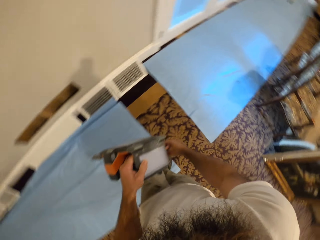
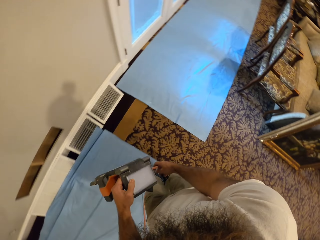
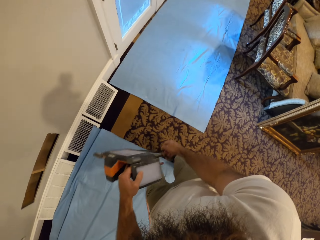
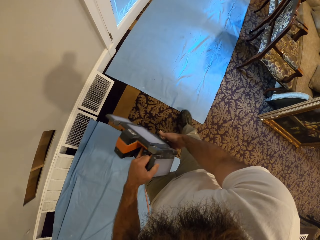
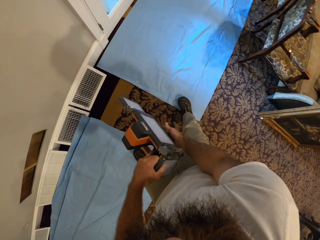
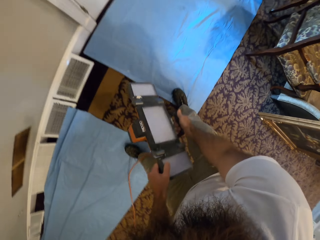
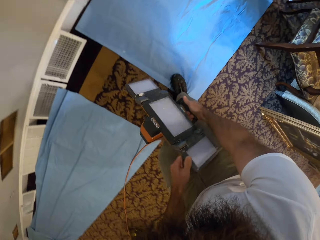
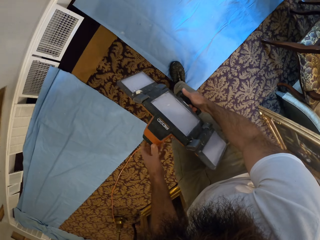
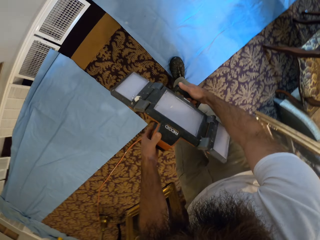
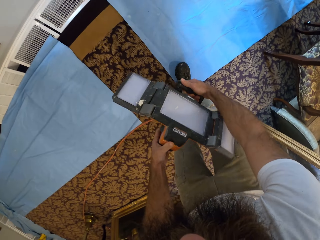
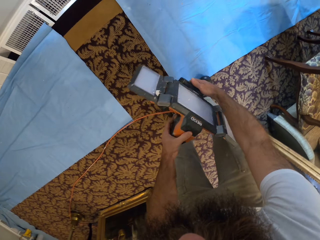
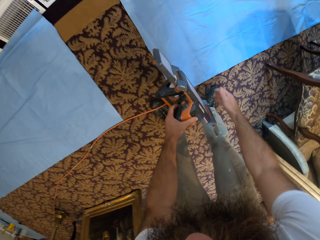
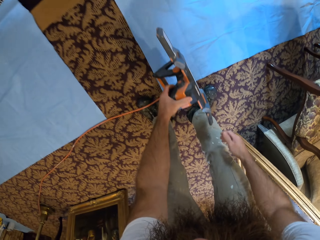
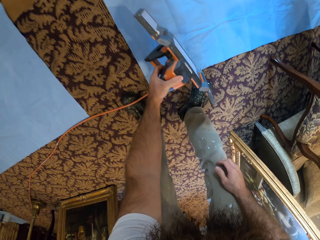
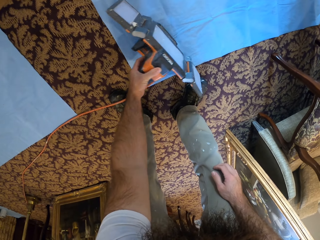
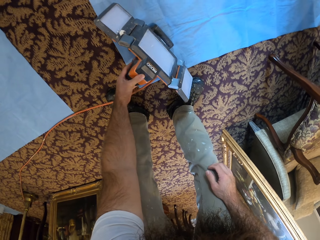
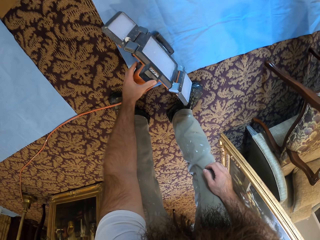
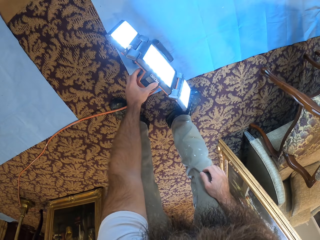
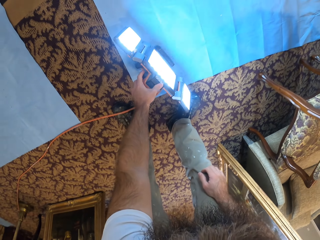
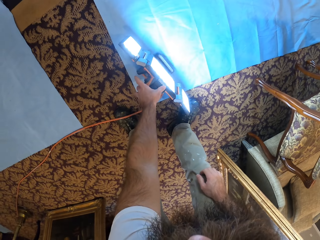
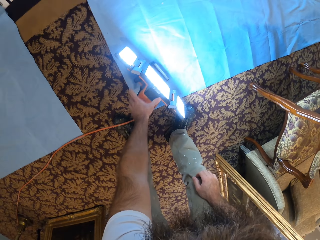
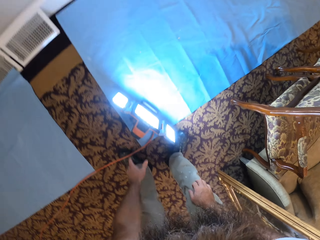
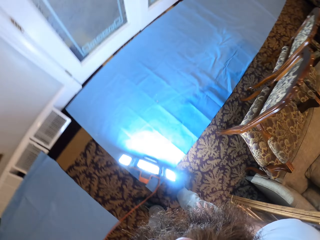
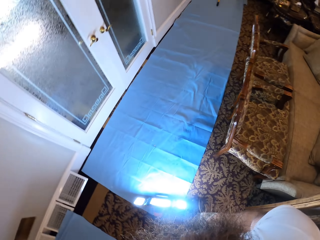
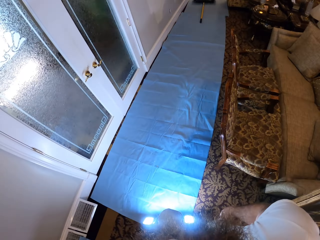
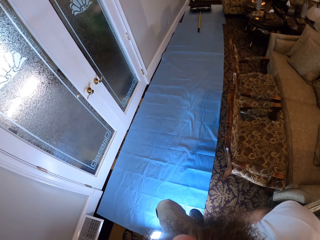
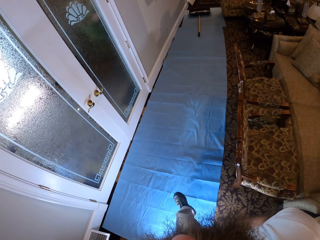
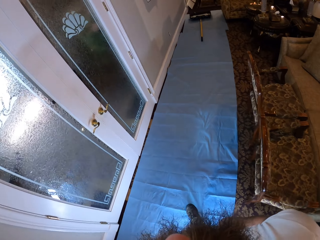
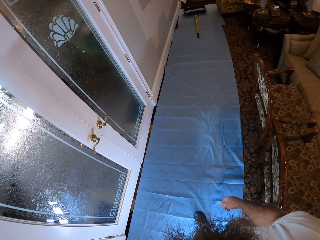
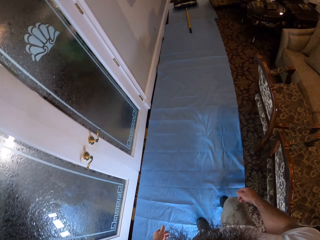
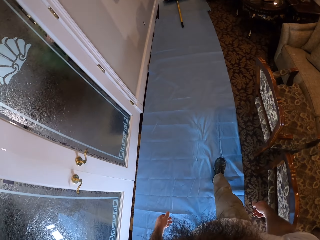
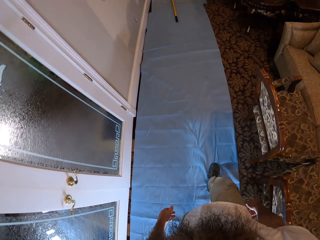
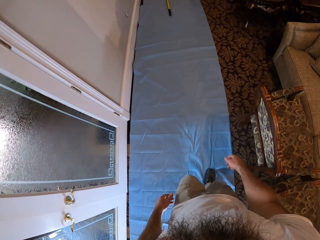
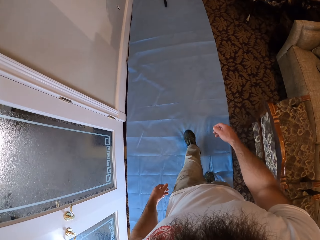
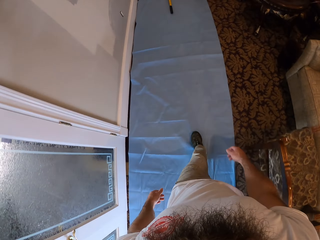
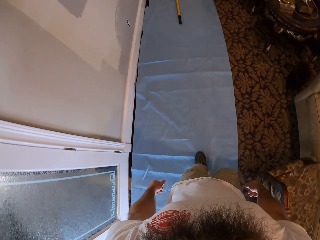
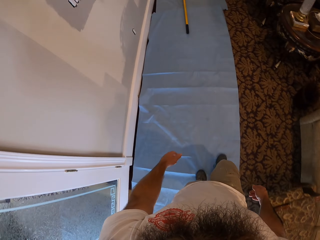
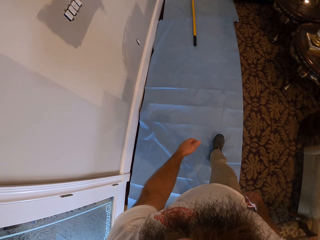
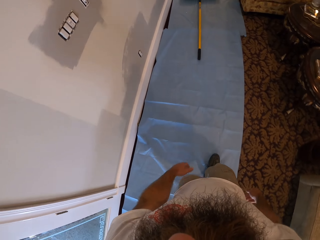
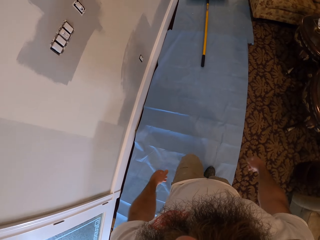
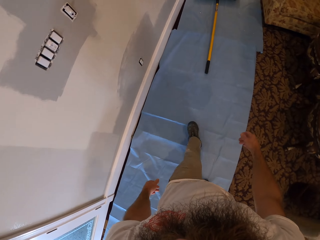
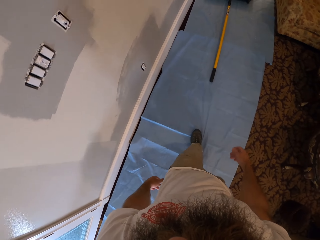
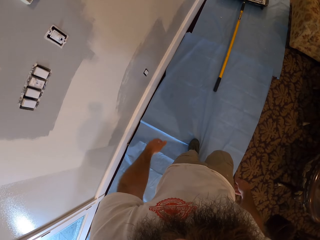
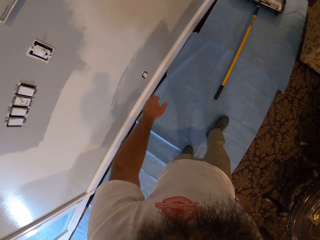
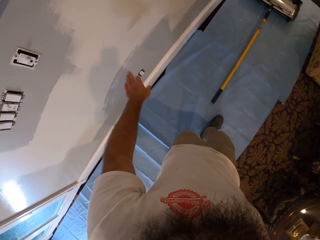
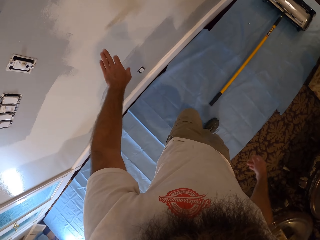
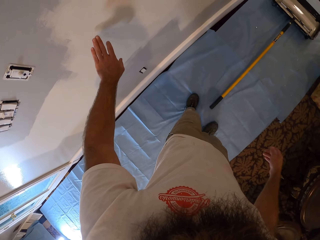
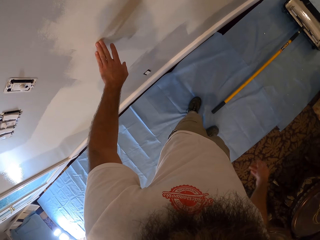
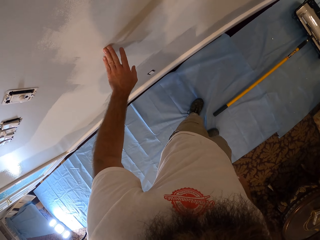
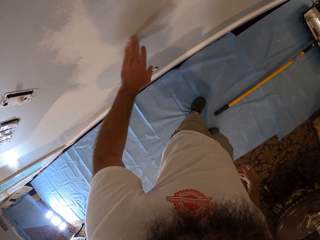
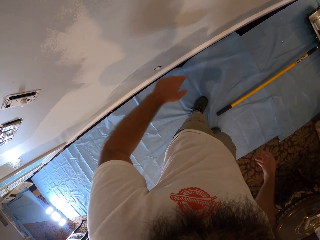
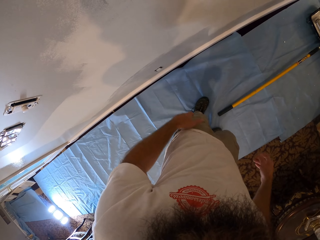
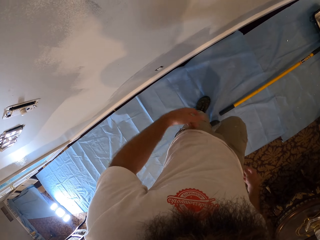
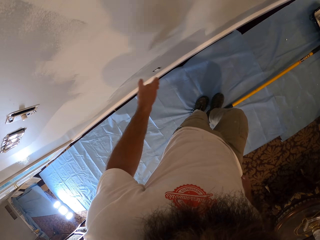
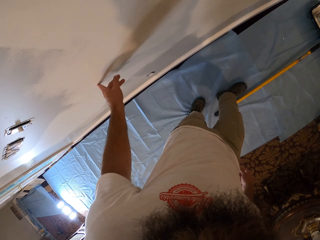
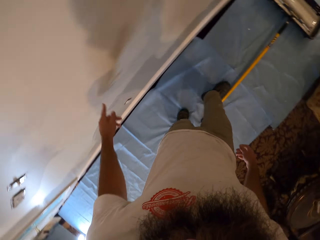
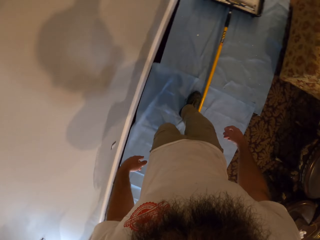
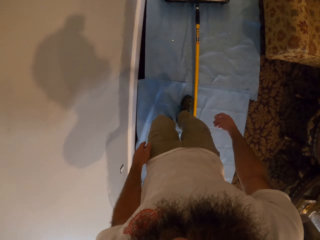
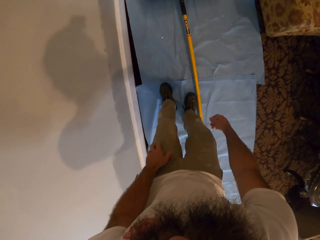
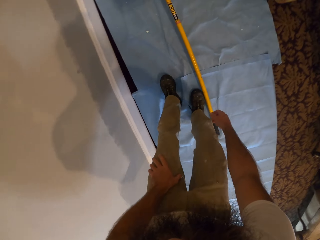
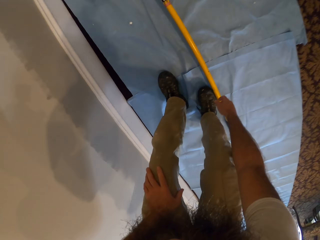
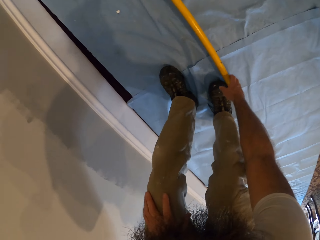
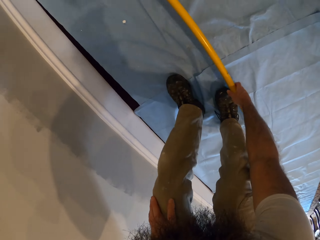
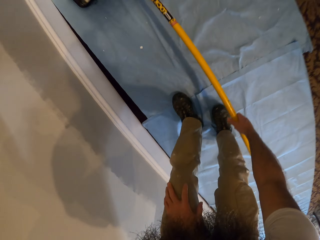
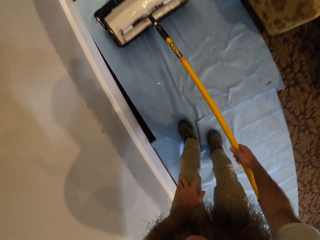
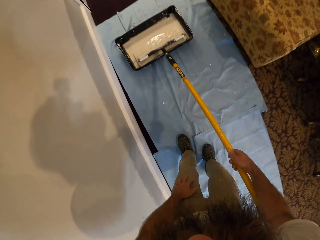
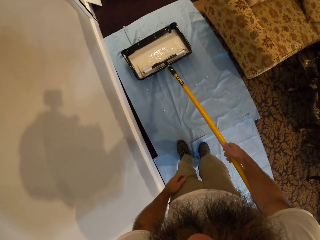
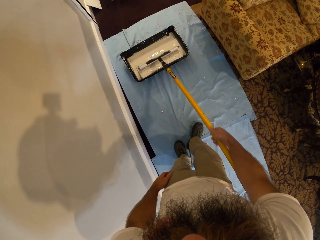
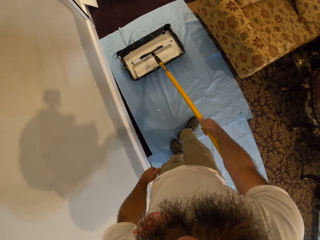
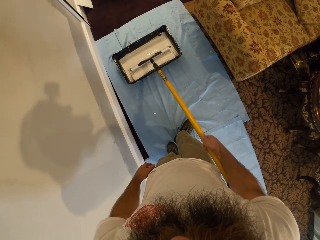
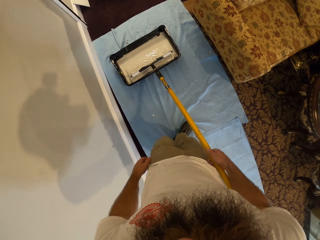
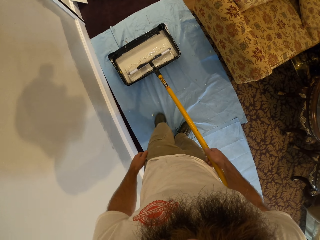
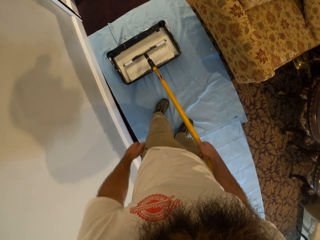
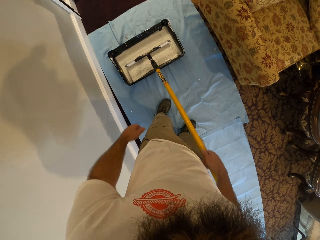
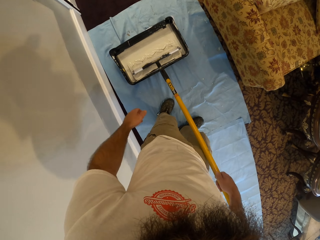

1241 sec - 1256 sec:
The camera wearer holds the panel light with his right hand. He straightens an arm of the panel light with his left hand. He holds the panel light with his left hand. He drops the panel light in his left hand on the floor. He turns on the panel light with his left hand. He walks around. He touches the wall with his left hand. He holds the wall. He cleans his left hand on his trouser. He touches the wall with his left hand. He bends down. He picks up the paint roller from the floor with his right hand. He rolls the paint roller in his right hand in the bowl of paint.

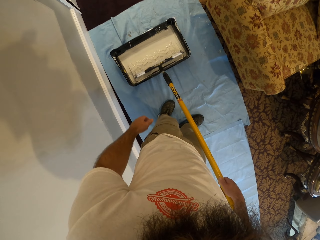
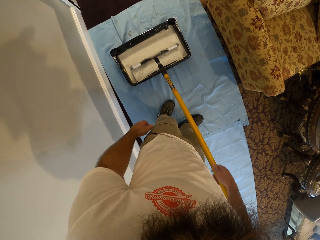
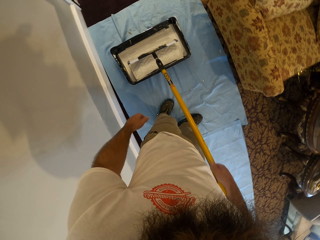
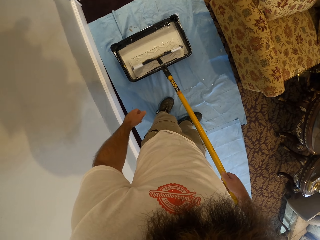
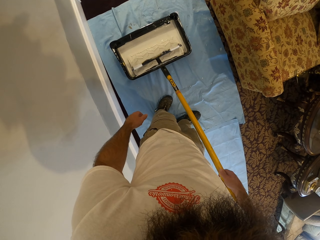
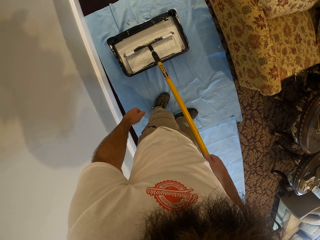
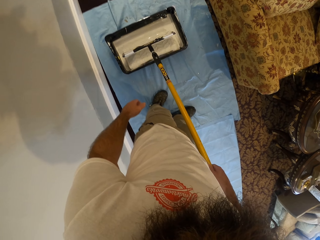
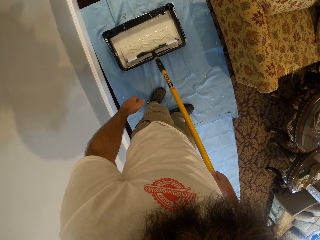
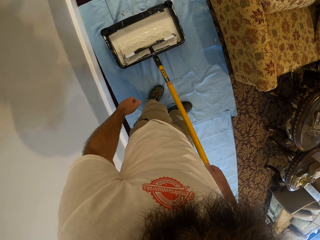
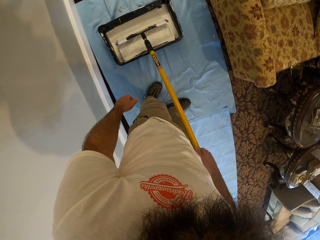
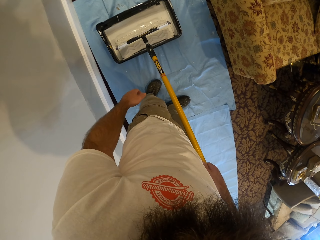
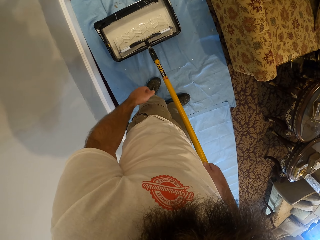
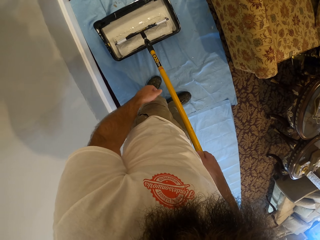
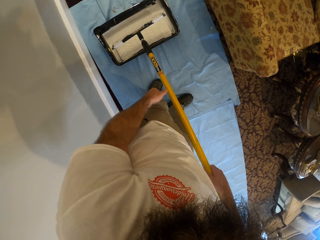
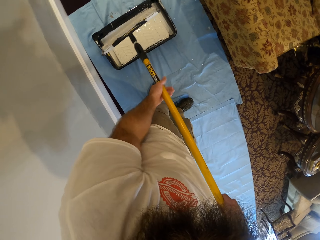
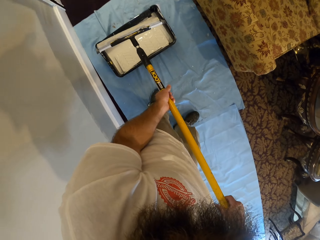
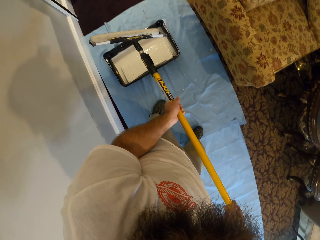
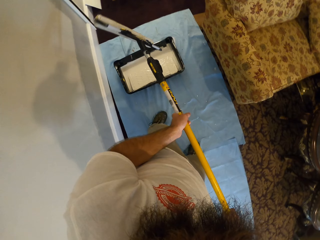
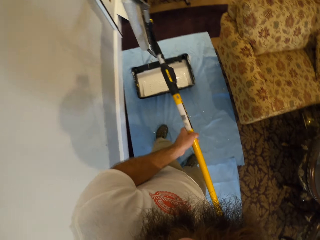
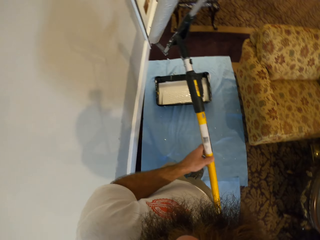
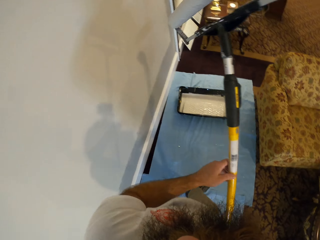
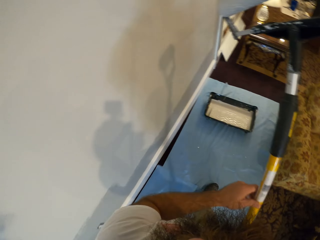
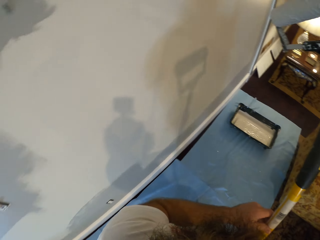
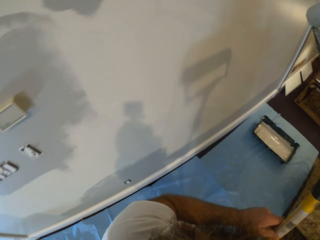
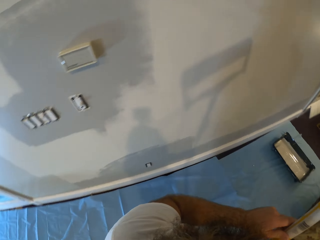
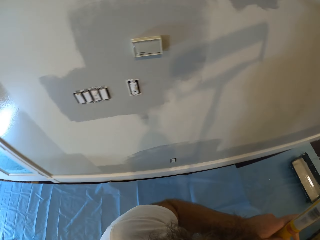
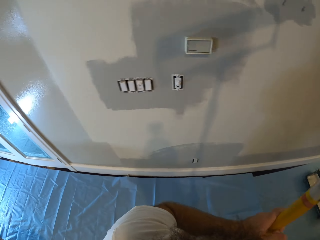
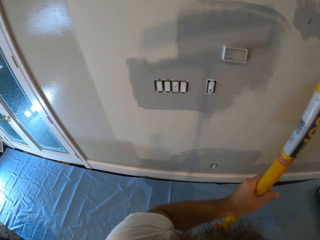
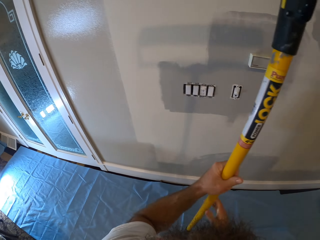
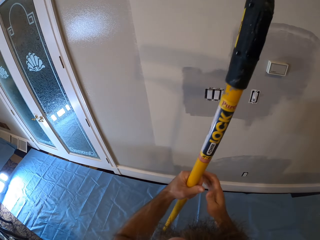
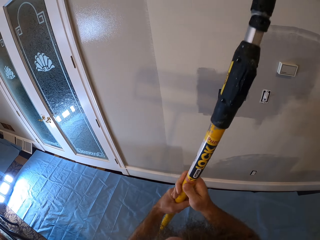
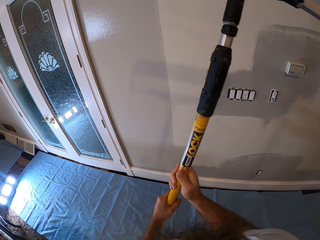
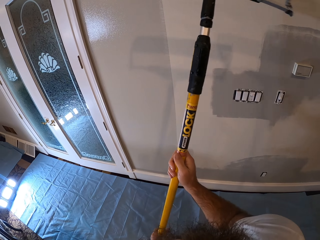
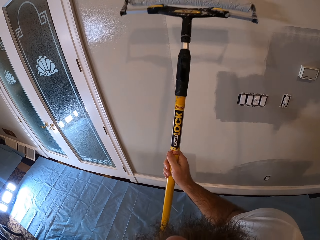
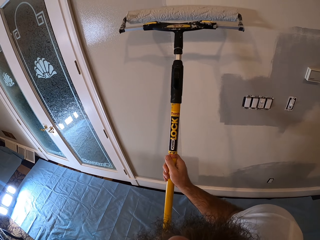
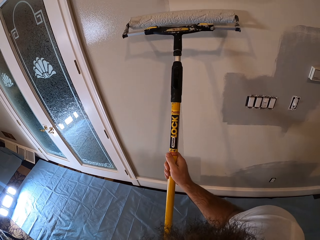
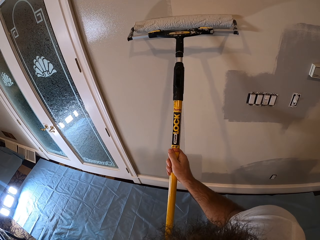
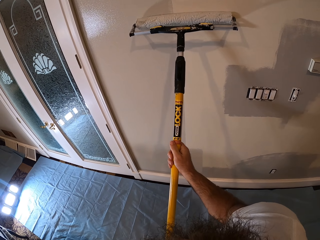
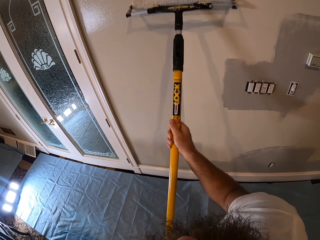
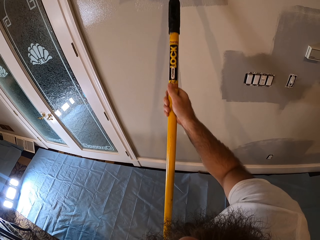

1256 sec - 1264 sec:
The camera wearer lifts the paint roller with both hands. He paints the wall with the paint roller in both hands.
